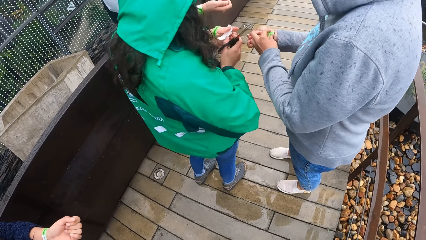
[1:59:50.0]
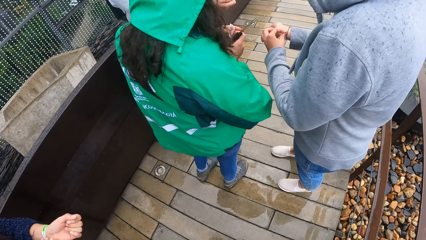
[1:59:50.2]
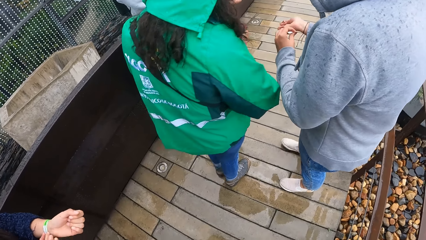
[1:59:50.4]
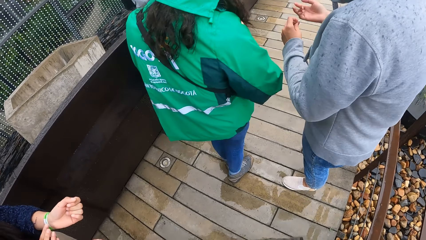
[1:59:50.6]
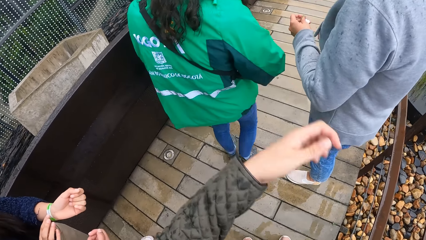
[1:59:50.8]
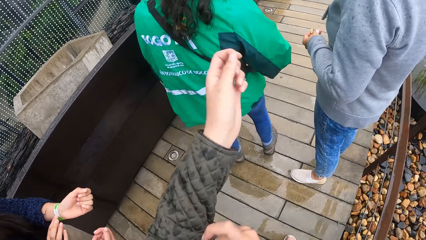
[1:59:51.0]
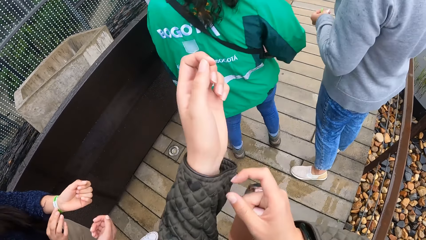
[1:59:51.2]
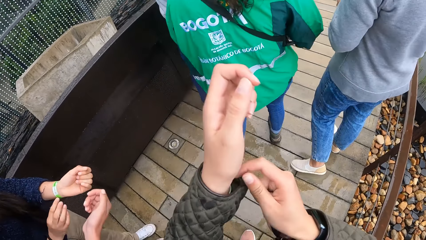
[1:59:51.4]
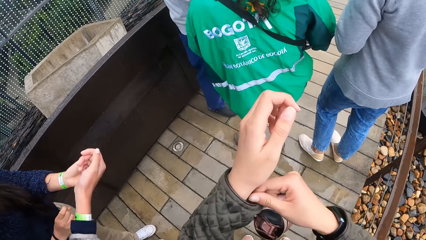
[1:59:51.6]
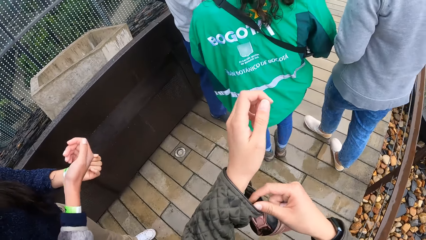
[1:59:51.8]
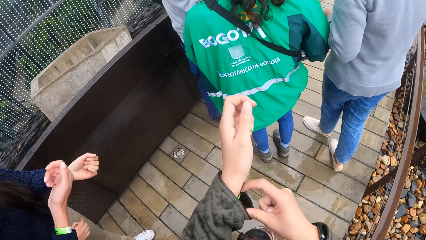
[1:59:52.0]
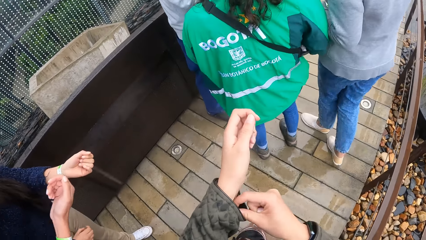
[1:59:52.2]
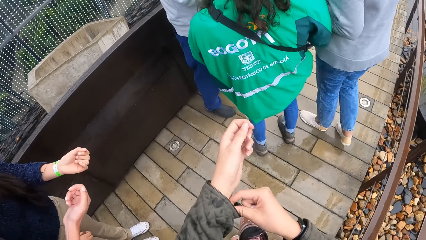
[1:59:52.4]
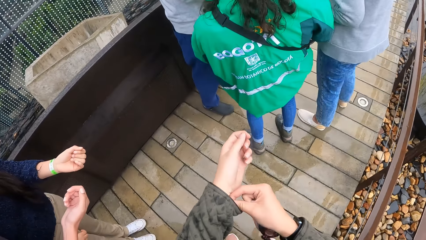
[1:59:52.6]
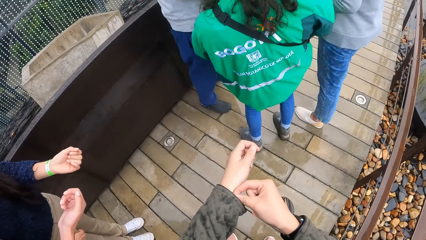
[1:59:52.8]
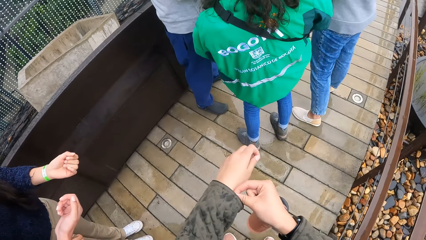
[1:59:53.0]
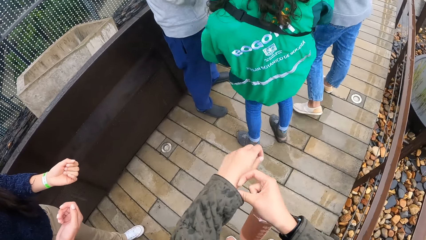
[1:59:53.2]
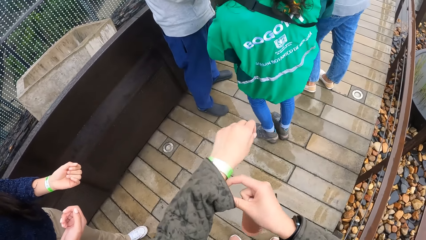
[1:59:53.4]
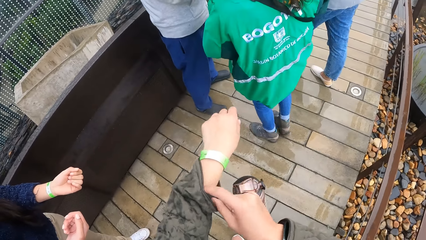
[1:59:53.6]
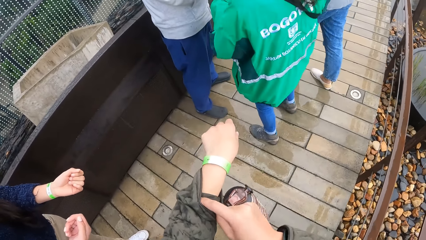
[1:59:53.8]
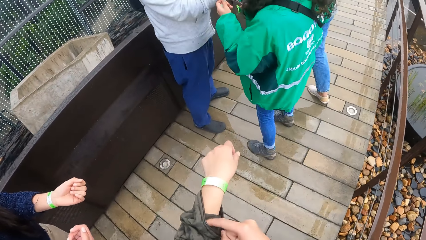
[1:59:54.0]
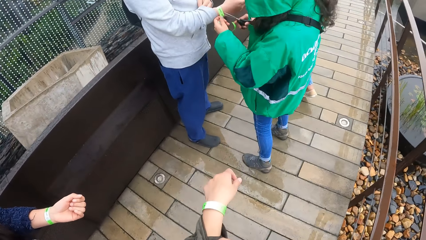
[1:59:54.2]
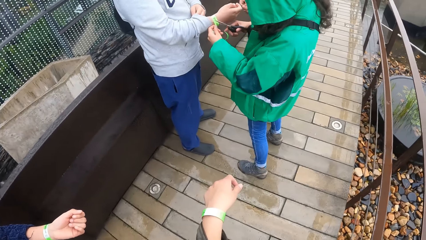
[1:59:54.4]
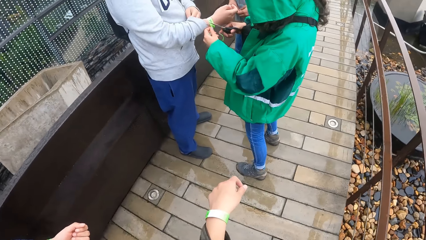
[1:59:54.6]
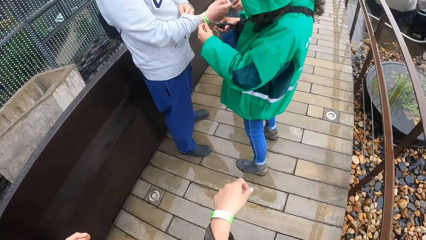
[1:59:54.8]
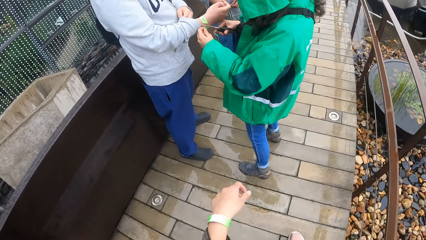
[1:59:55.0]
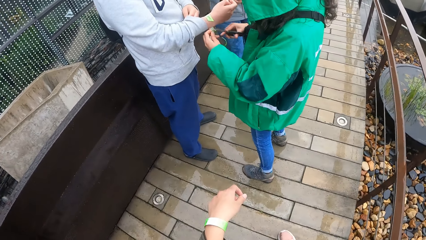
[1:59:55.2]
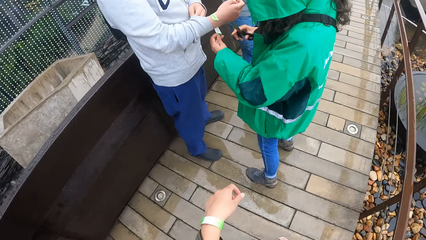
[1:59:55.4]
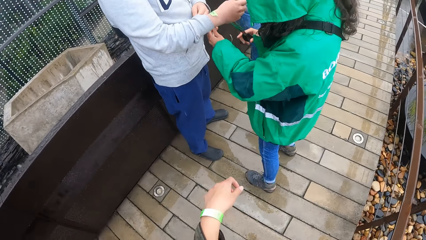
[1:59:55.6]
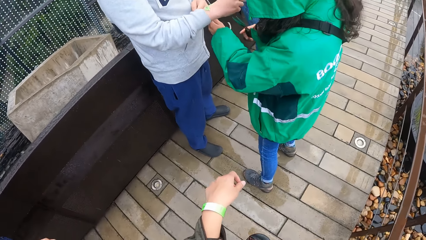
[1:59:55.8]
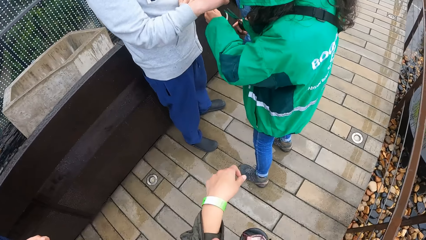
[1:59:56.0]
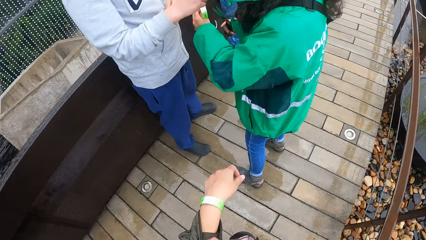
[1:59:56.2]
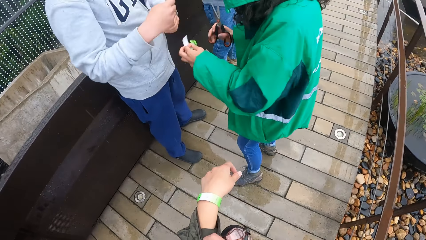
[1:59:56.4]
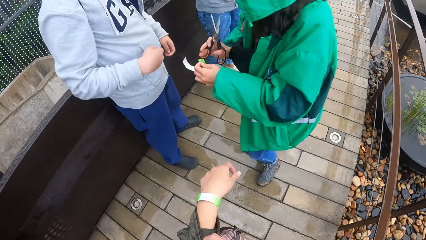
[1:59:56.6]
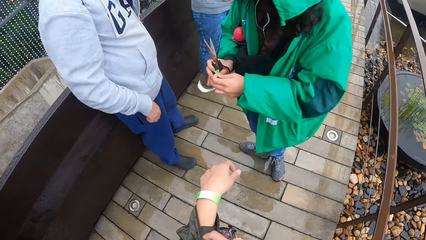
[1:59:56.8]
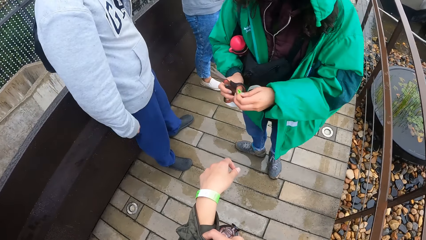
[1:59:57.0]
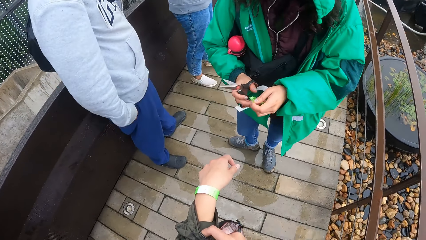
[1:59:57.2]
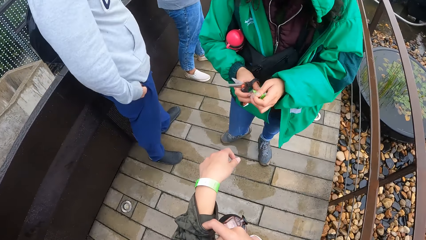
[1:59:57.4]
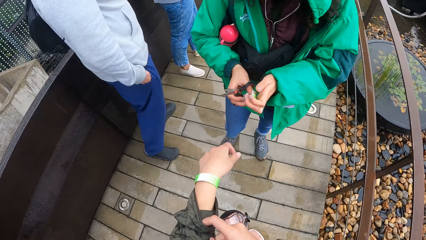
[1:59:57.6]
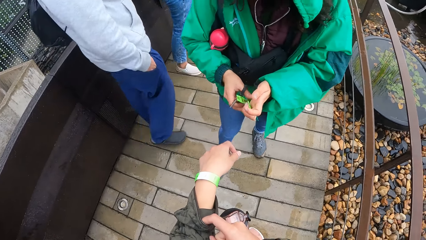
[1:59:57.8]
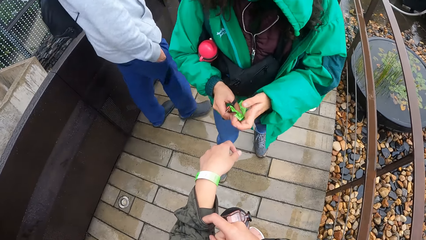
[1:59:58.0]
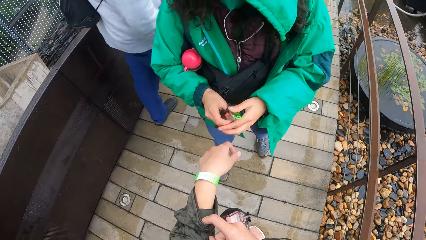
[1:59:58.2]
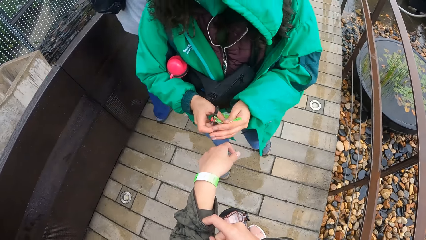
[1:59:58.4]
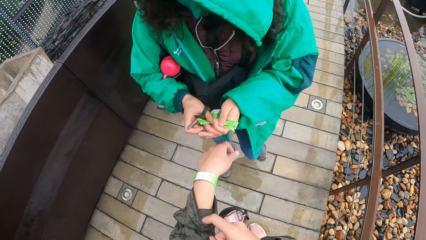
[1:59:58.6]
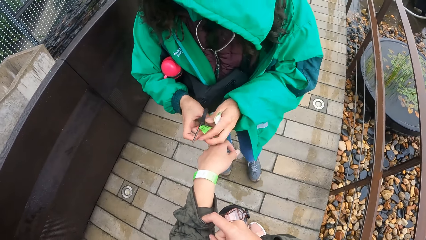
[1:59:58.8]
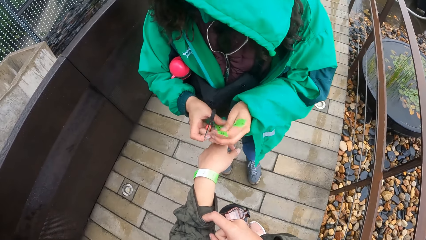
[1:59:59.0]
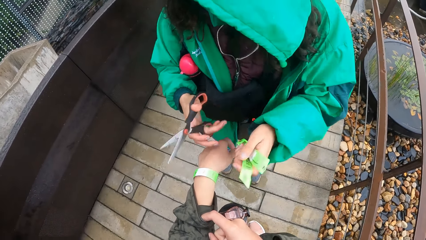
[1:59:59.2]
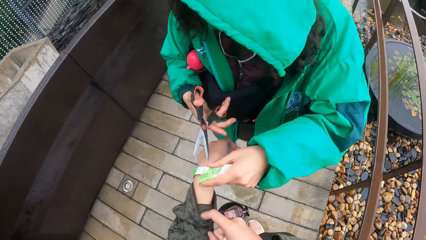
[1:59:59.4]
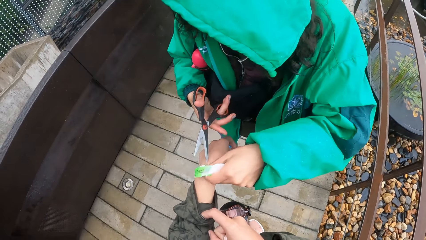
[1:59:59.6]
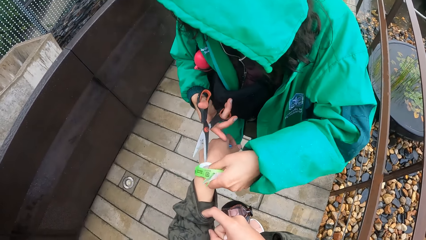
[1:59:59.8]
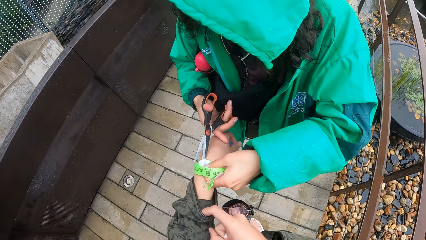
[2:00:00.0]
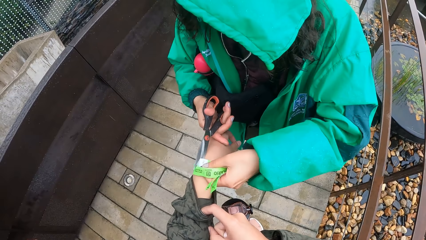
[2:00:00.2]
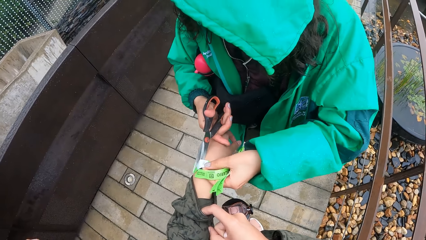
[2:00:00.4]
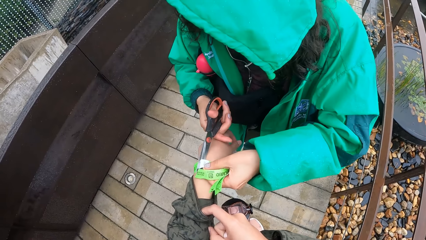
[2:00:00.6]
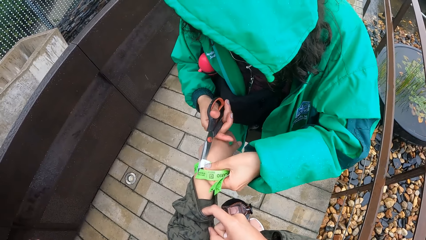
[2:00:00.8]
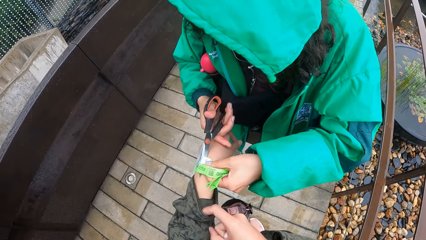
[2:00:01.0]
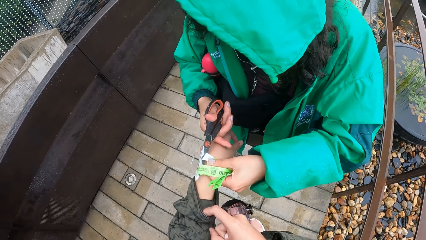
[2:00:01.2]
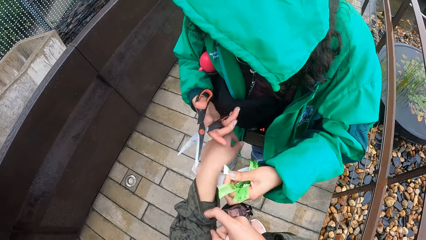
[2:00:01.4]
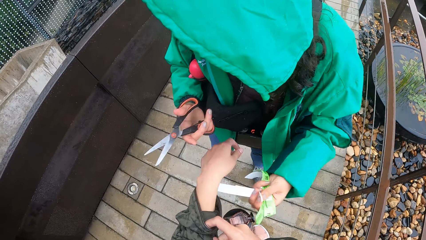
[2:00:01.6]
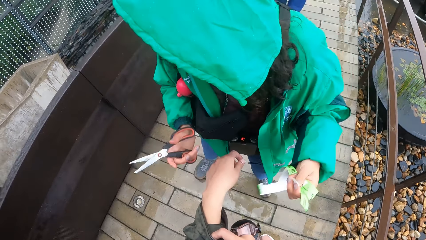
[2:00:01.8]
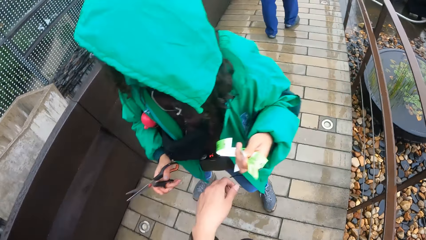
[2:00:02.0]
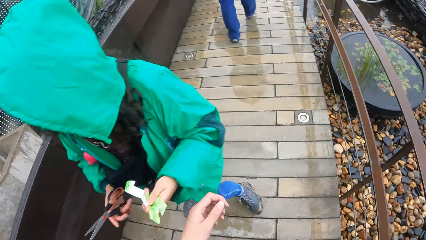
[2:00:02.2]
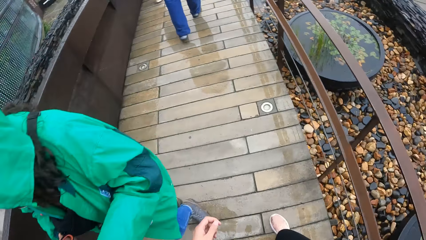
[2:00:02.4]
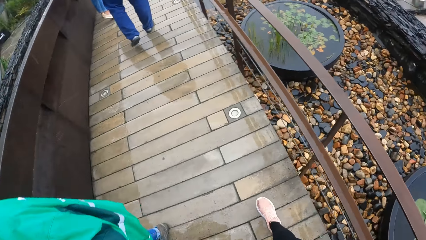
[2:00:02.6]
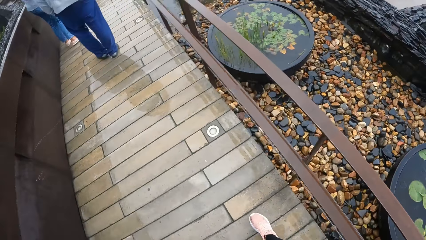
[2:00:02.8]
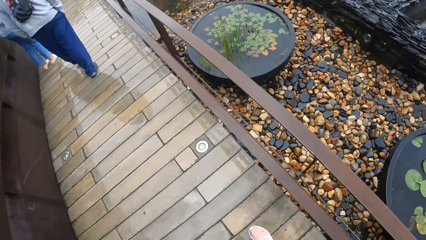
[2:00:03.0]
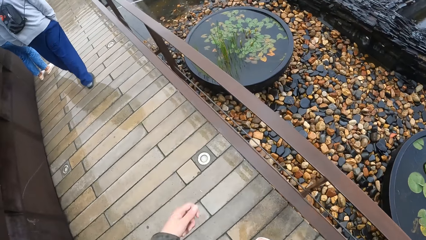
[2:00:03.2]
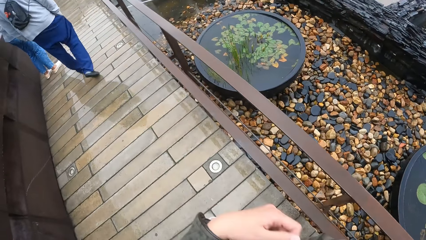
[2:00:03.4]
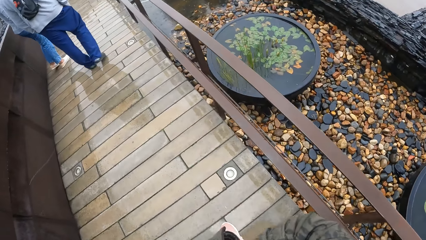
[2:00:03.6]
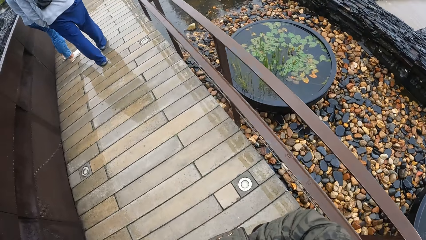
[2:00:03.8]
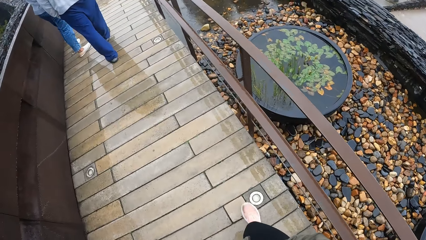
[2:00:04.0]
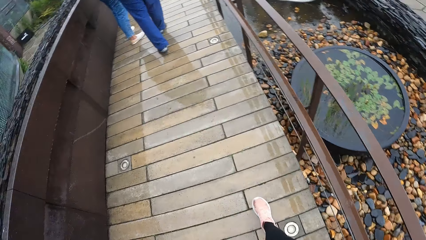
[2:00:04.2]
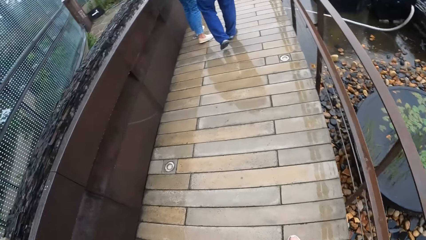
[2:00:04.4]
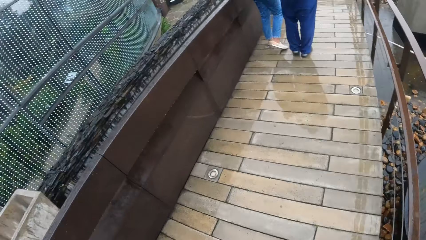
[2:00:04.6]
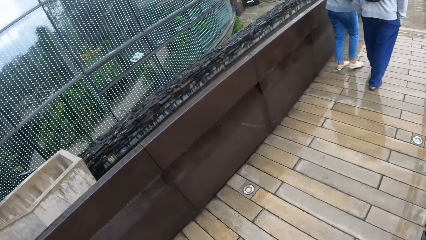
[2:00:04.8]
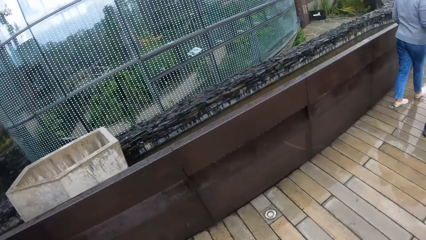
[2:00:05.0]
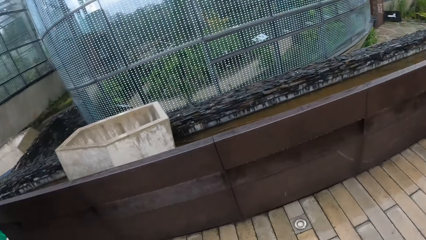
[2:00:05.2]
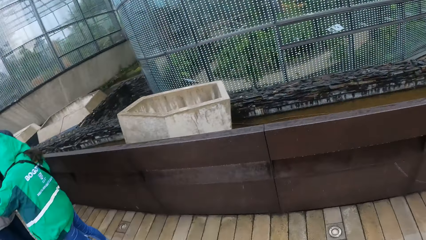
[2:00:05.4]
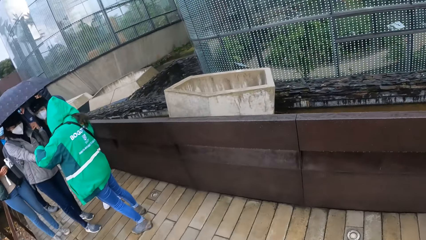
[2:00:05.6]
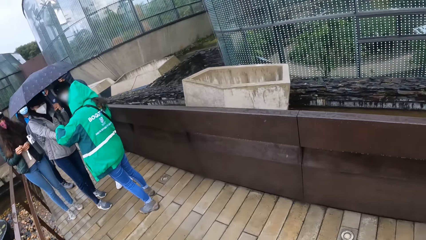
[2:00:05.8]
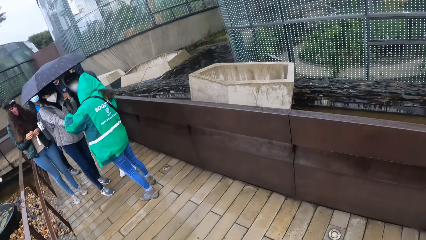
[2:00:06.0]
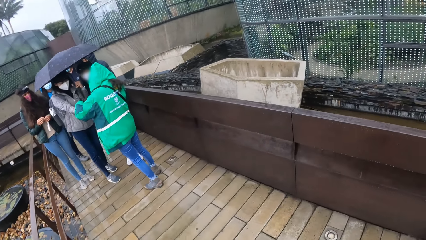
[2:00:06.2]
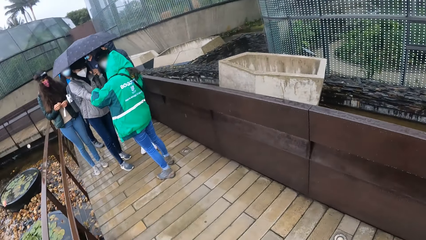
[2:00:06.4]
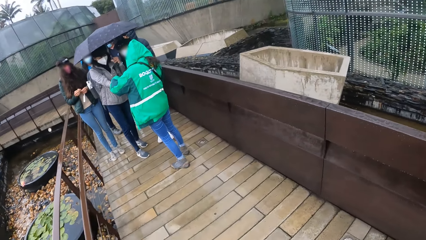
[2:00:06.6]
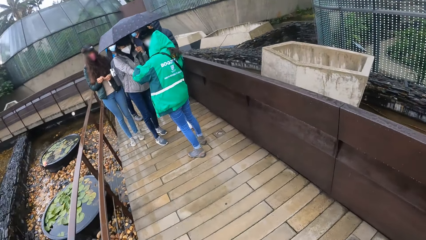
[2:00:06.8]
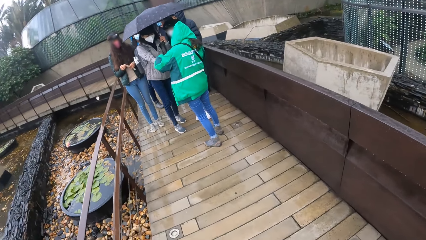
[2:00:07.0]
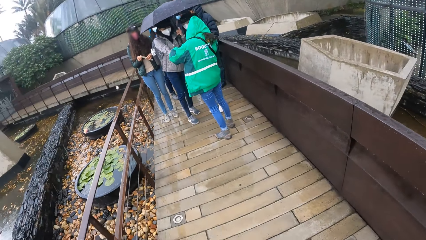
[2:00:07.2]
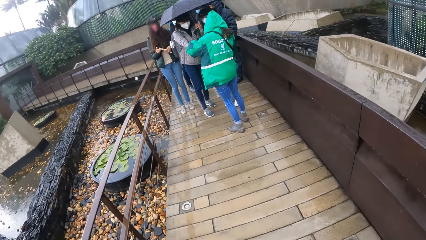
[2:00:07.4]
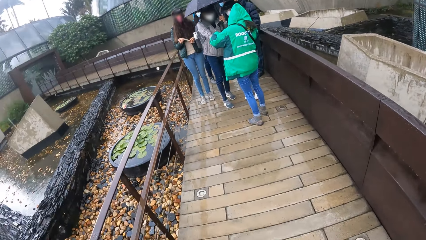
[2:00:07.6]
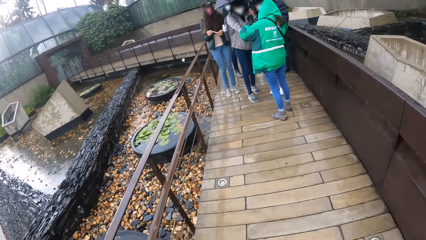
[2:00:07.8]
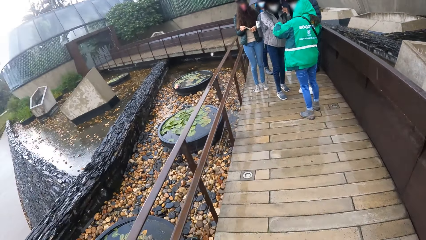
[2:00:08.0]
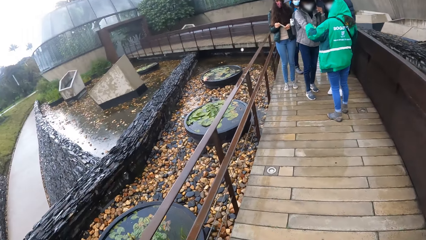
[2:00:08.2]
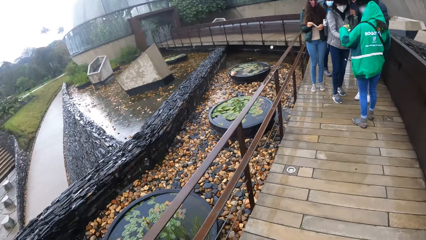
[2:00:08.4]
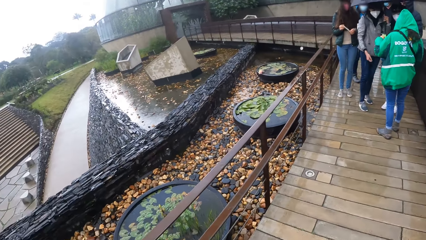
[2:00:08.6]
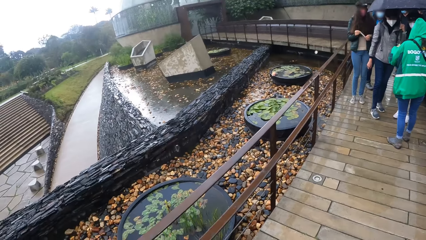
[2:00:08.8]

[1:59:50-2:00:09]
A girl holds the wrist tag on her left wrist with her right hand. The camera wearer touches the wrist tag on her left wrist with her right hand. She raises her sleeve with her right hand. Another girl holds the wrist tag on a boy's wrist with her left hand. The other girl cuts the wrist tag on the boy's wrist with the scissors in her right hand. The other girl holds the wrist tag on the camera wearer's wrist with her left hand. The other girl cuts the wrist tag on the camera wearer's wrist with the scissors in her right hand. The camera wearer walks around. She looks around. A third girl holds the wrist tag with both hands.
